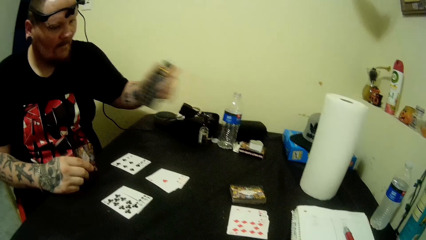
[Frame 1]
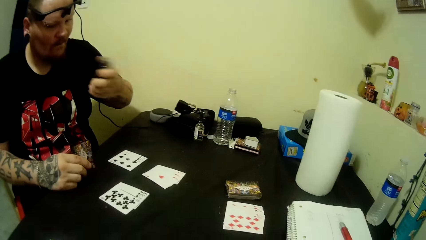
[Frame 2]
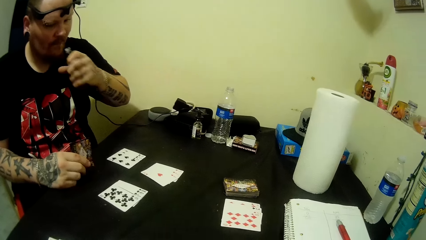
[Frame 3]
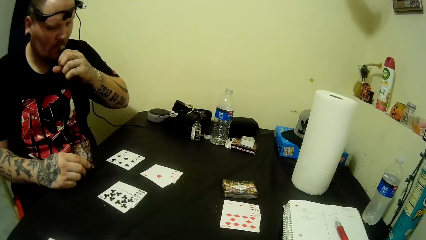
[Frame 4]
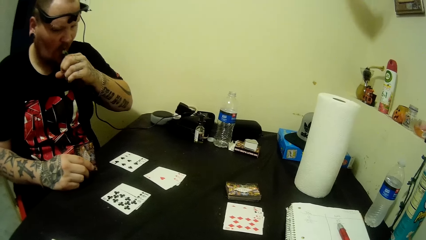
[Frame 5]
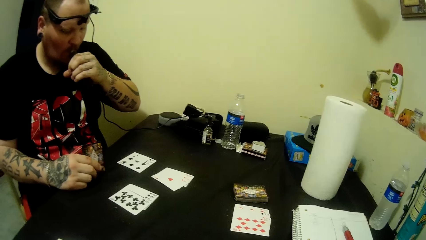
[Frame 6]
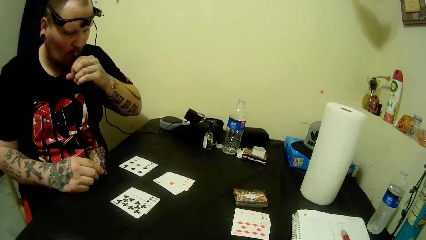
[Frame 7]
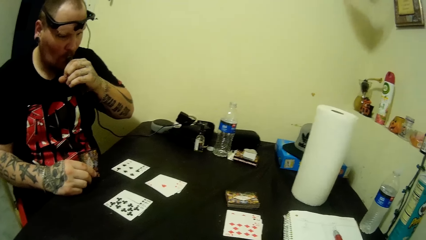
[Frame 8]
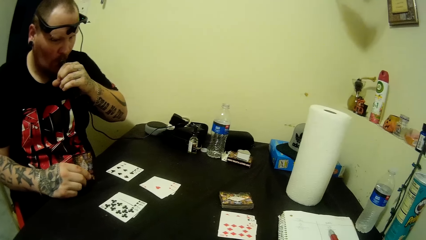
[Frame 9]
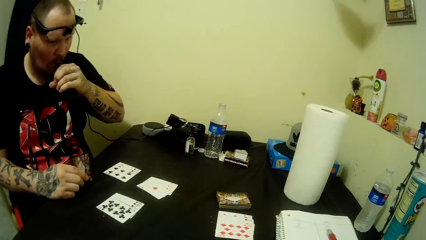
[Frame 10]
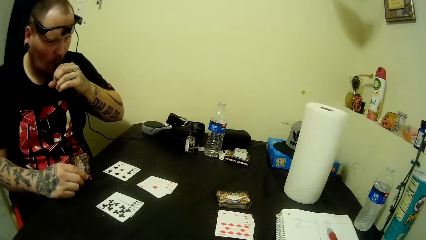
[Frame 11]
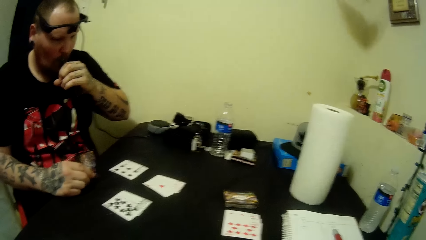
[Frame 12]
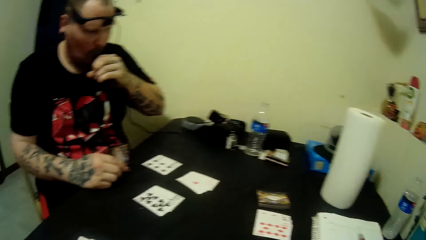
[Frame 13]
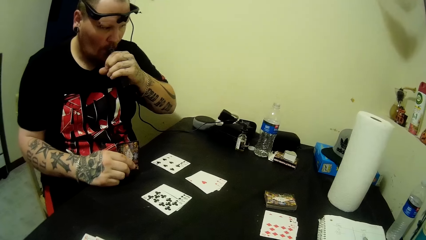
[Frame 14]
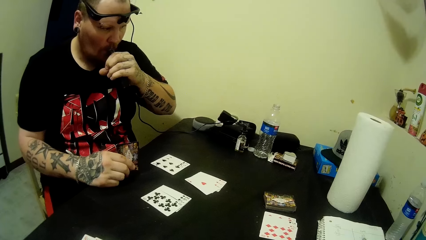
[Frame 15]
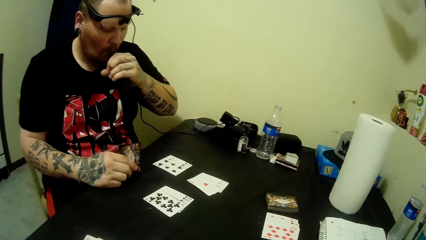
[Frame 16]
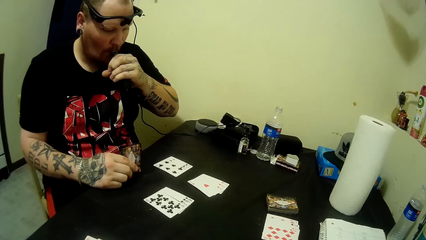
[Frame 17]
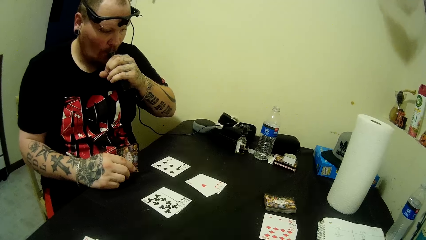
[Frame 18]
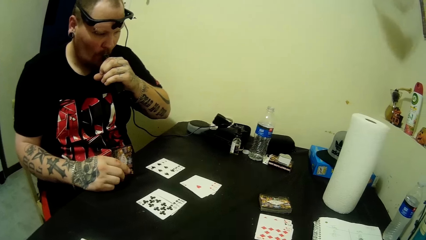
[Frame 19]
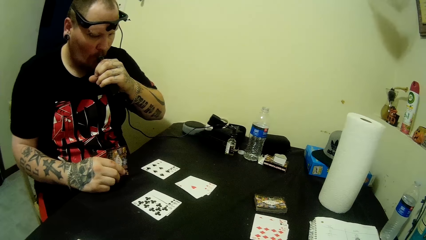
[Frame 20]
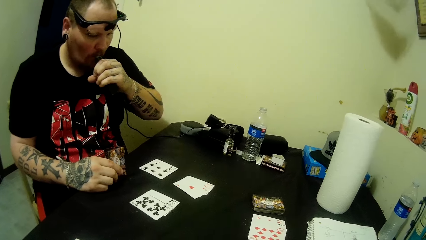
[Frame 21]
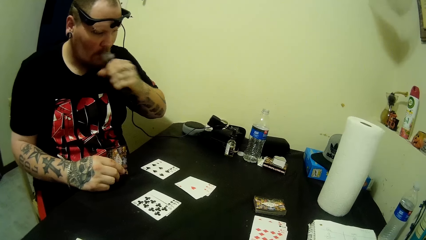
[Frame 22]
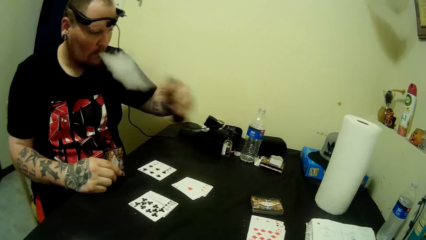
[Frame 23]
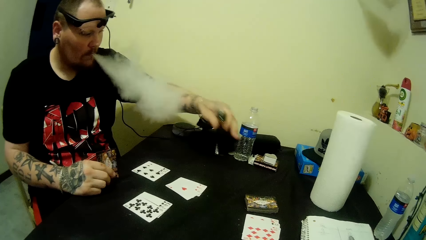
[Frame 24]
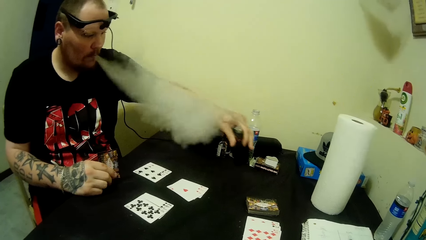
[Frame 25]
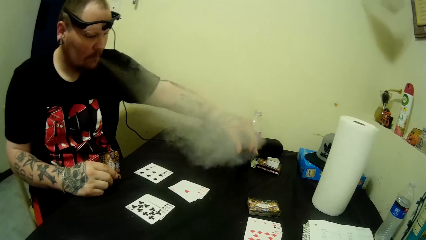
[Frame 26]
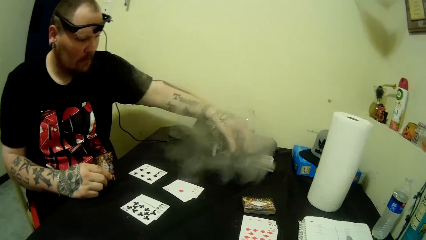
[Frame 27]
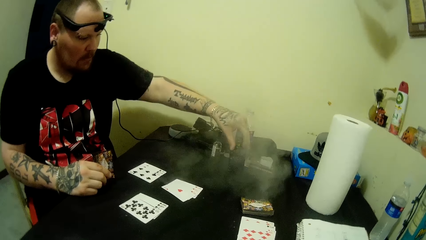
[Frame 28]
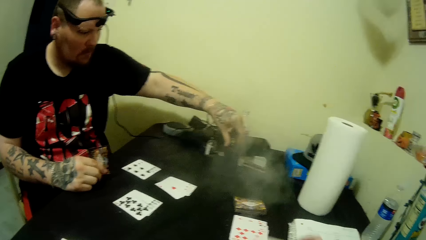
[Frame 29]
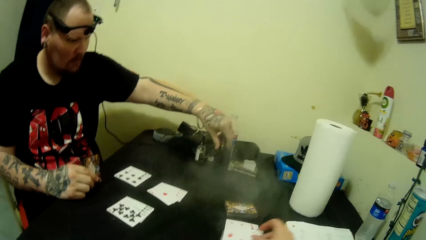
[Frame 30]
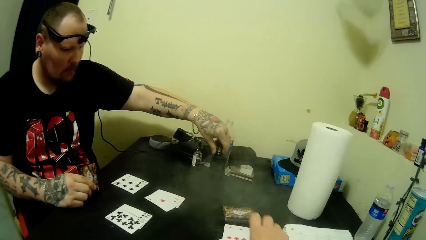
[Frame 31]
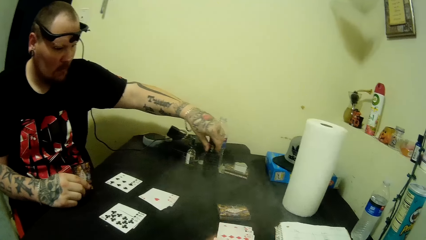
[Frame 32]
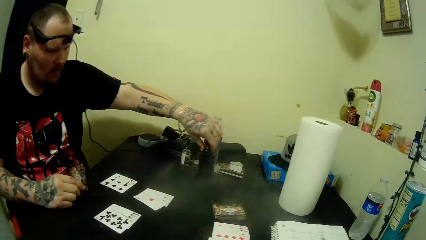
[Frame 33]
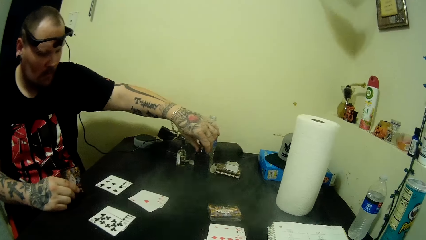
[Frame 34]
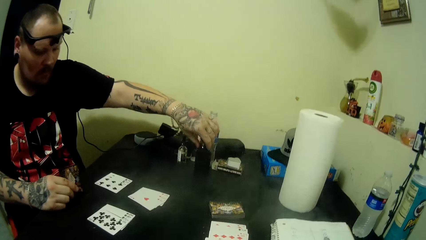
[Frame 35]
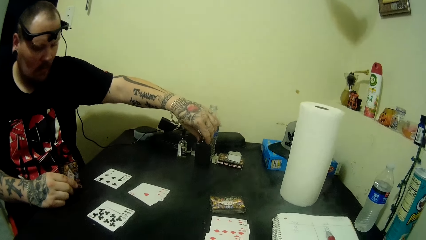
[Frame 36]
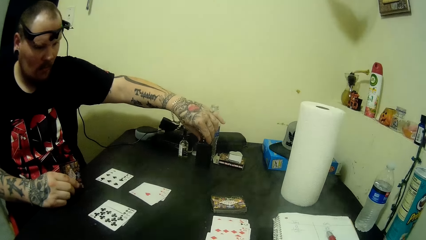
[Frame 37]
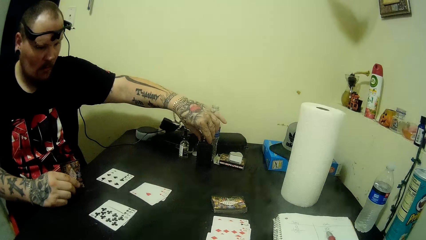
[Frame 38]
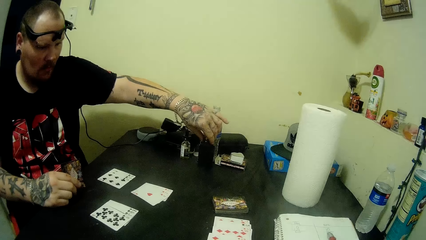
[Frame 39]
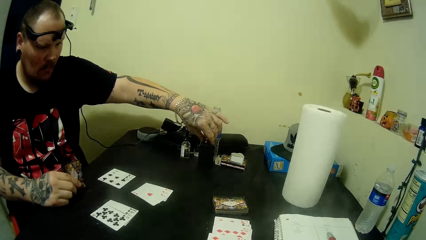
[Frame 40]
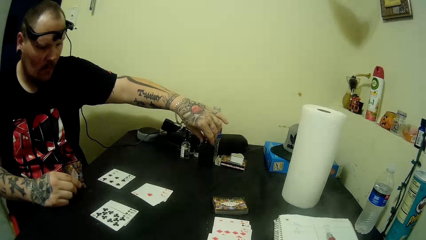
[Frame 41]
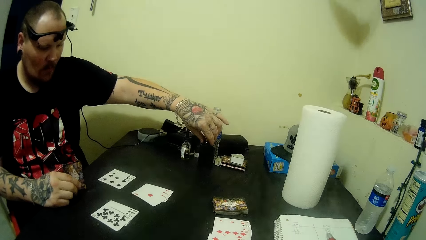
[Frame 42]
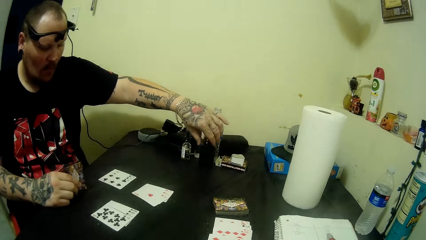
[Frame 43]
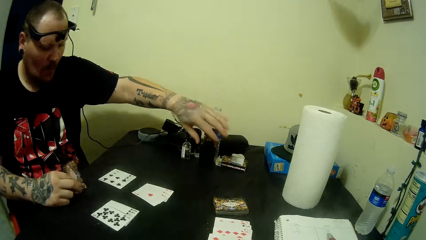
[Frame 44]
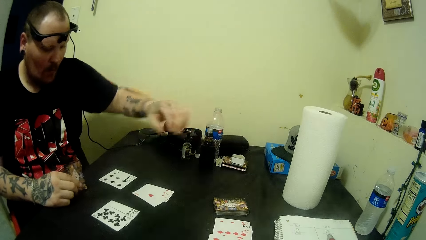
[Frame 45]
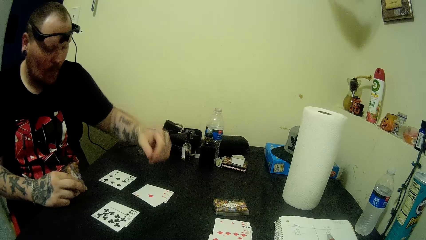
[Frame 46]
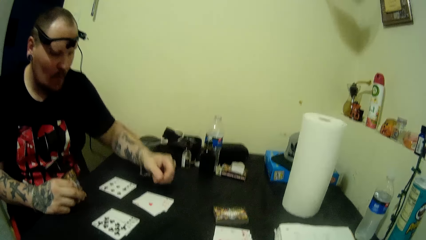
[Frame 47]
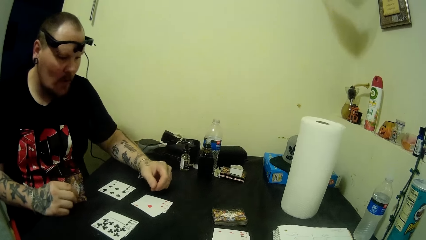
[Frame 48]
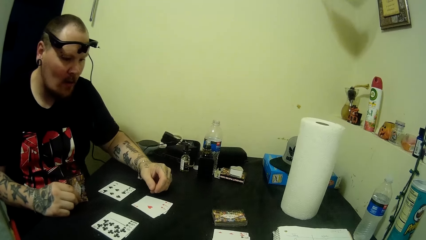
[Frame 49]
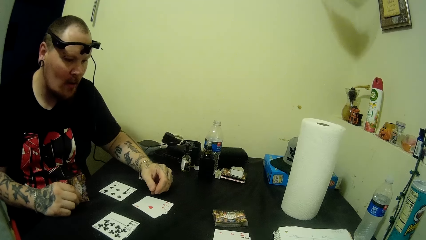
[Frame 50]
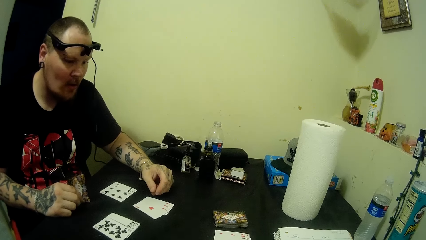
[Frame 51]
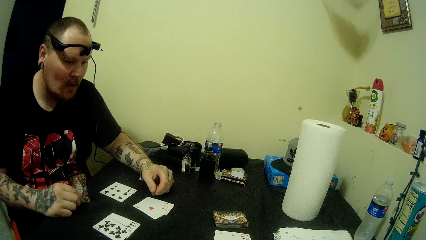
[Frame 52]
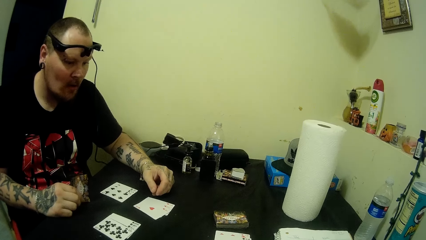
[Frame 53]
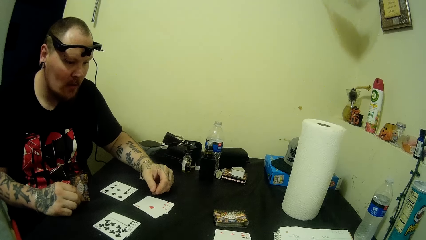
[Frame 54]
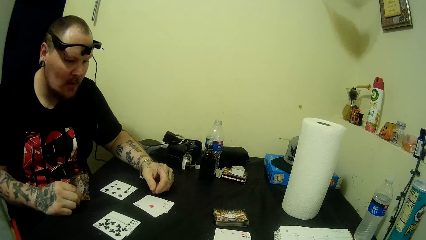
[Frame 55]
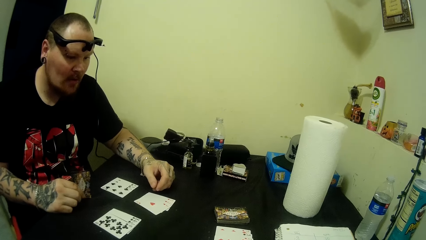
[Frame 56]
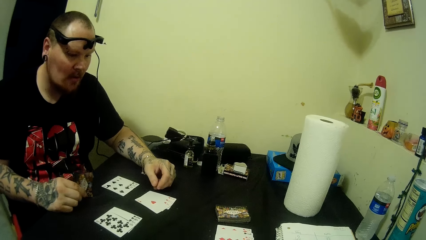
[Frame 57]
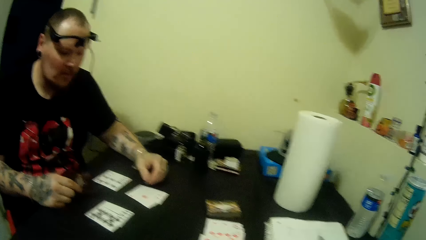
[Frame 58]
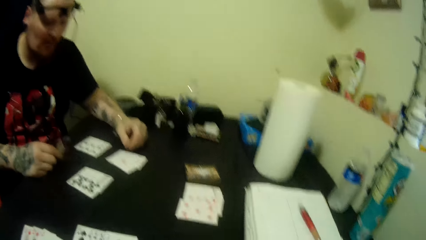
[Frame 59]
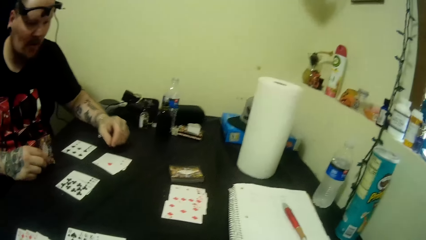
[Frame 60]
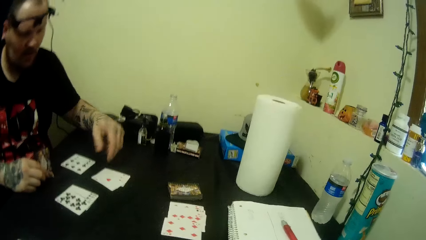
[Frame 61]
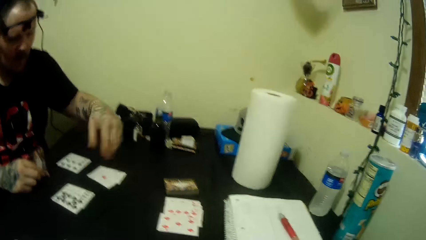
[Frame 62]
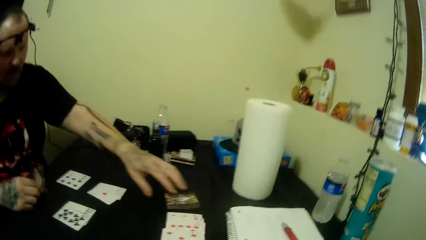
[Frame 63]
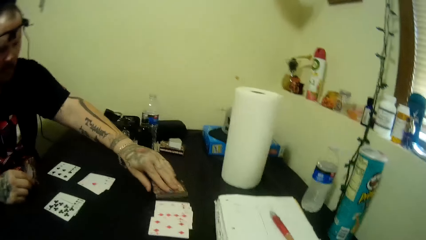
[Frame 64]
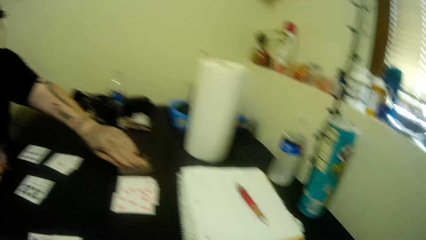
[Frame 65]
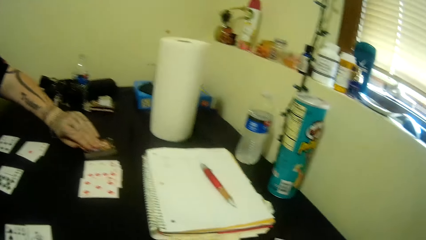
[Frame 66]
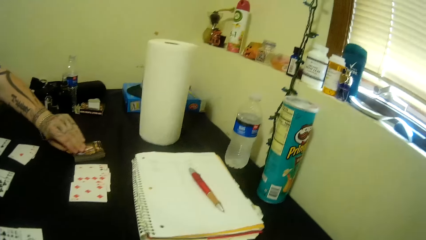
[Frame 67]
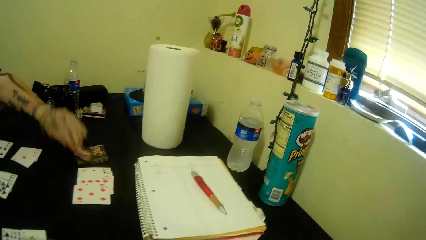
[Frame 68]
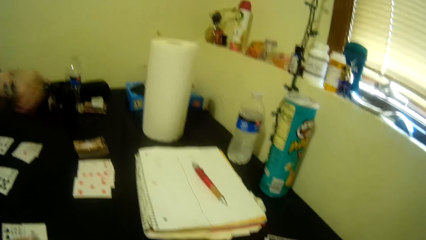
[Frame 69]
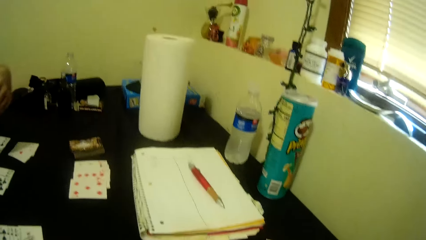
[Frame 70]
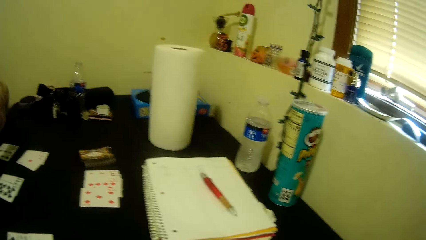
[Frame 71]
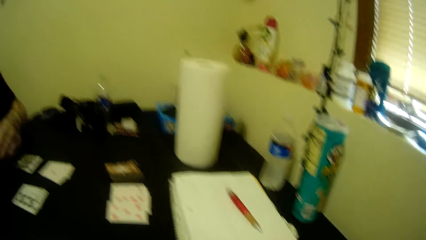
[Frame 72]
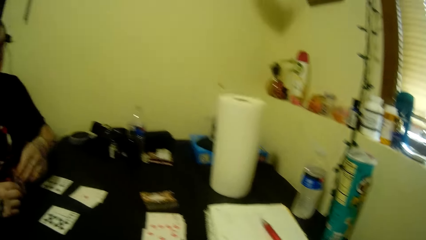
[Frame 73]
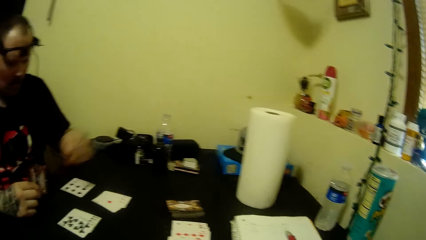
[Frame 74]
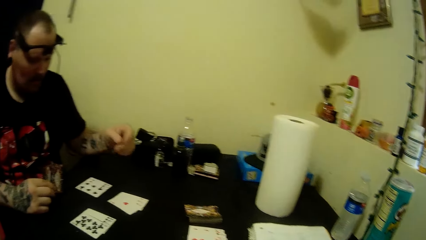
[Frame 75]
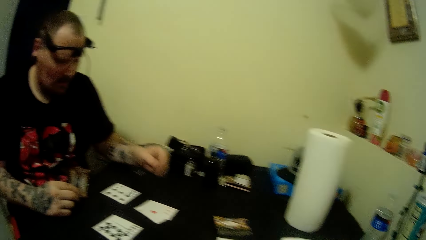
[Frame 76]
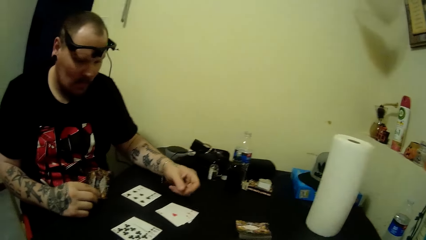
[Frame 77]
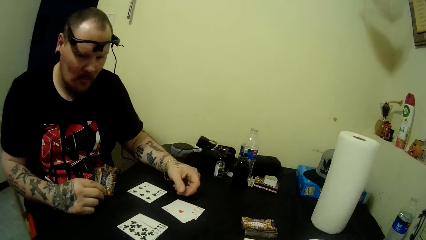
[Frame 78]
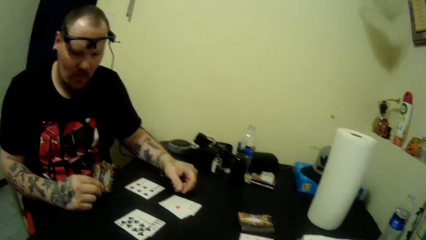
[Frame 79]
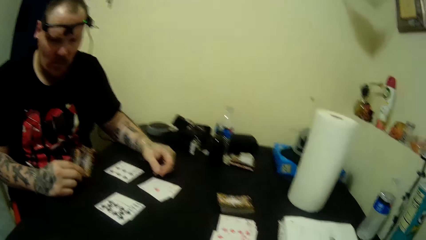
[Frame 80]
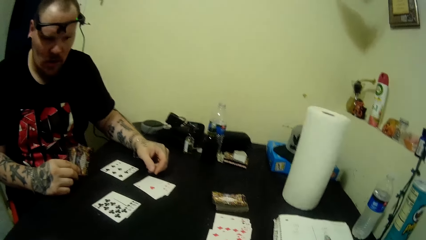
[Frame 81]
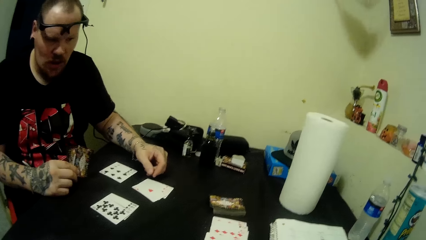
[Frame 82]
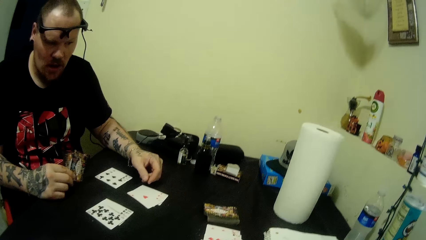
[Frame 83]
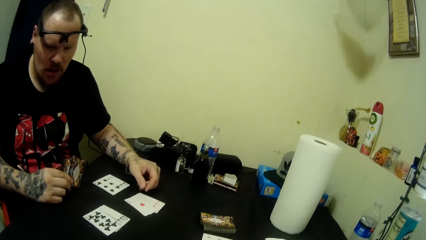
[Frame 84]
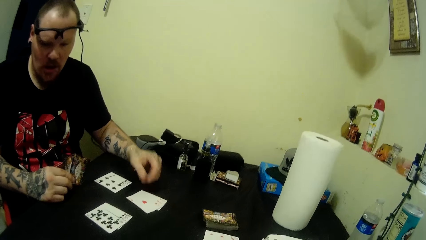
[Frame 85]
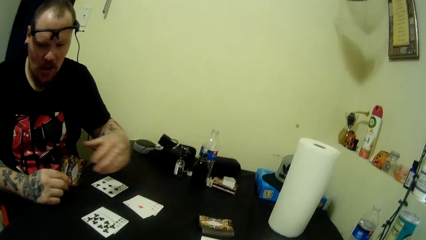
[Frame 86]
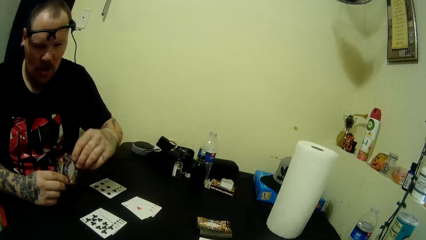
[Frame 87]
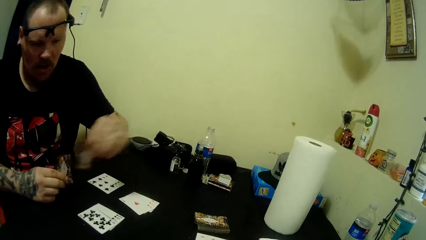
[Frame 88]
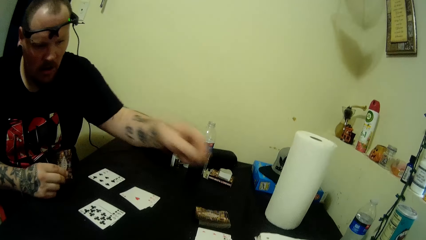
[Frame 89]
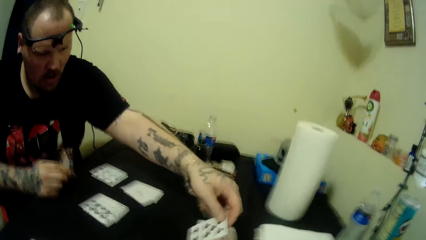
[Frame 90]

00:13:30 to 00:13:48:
The man smokes from the smoke pipe. The man drops the smoke pipe on the table. The camera wearer puts a card on the table. They look around the table. The man picks the card from the table. Another man holds cards.
